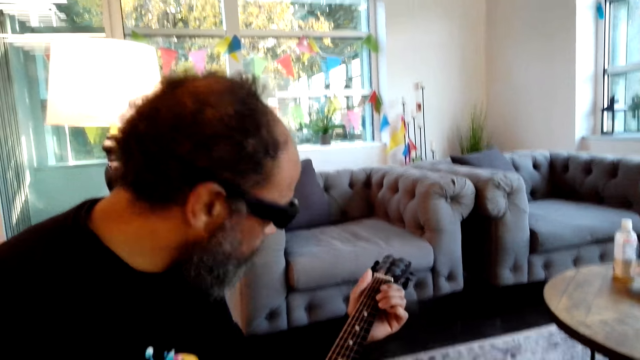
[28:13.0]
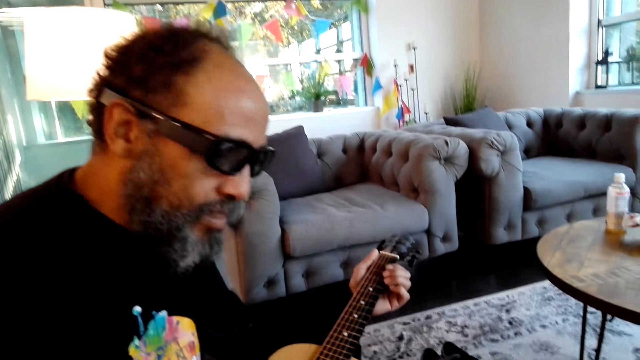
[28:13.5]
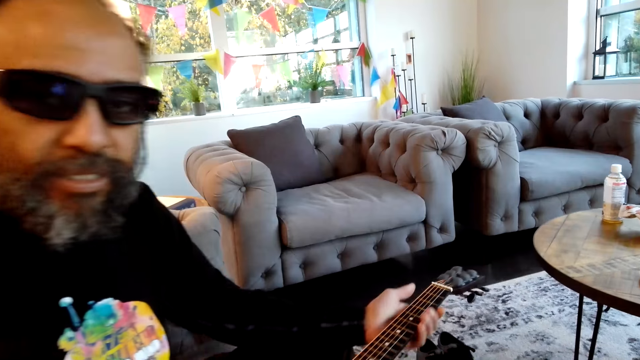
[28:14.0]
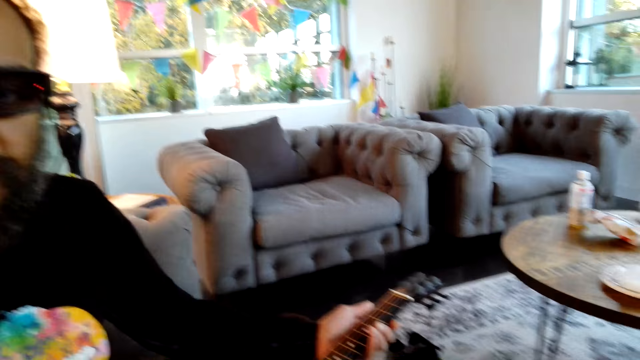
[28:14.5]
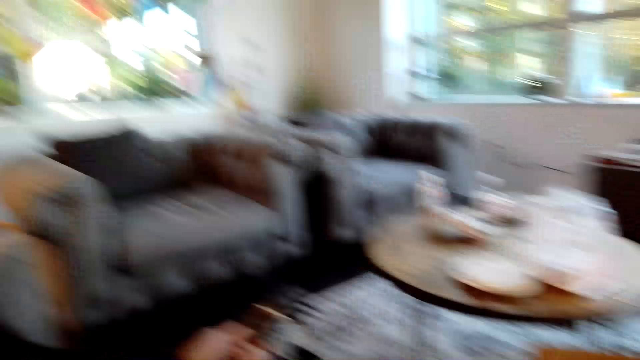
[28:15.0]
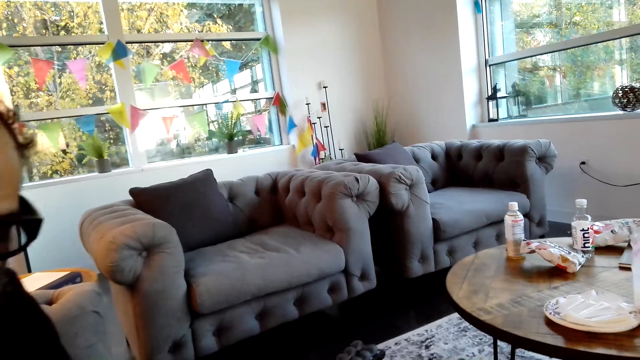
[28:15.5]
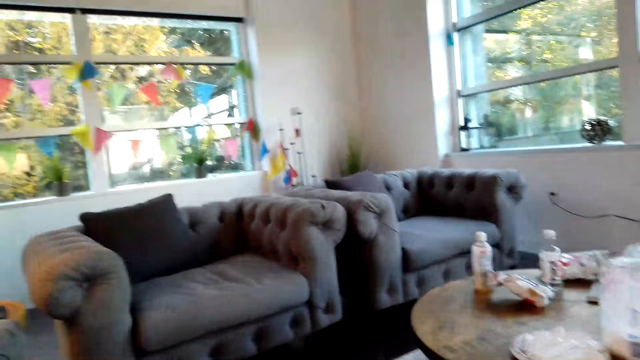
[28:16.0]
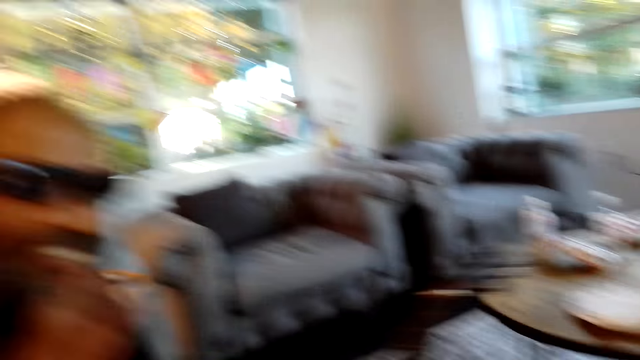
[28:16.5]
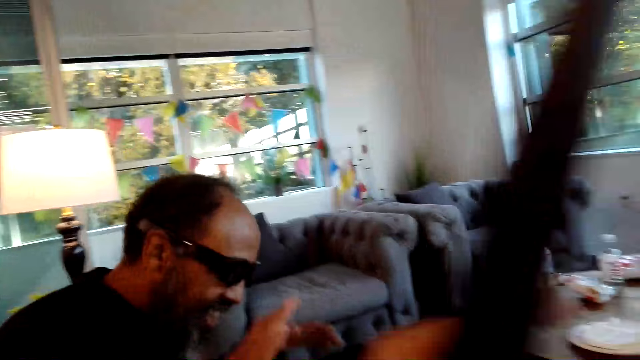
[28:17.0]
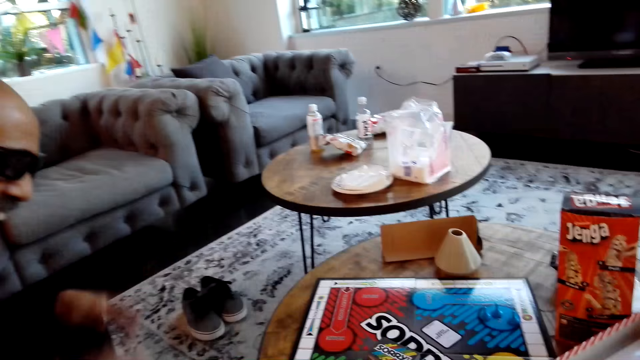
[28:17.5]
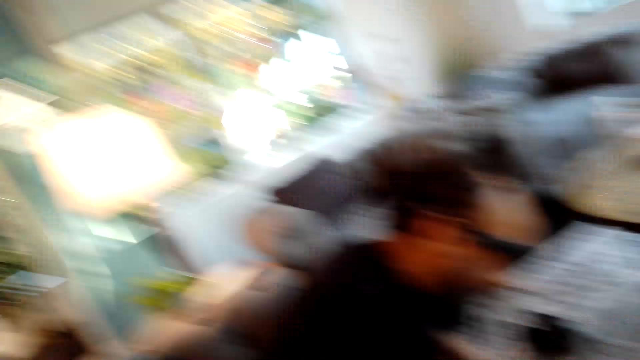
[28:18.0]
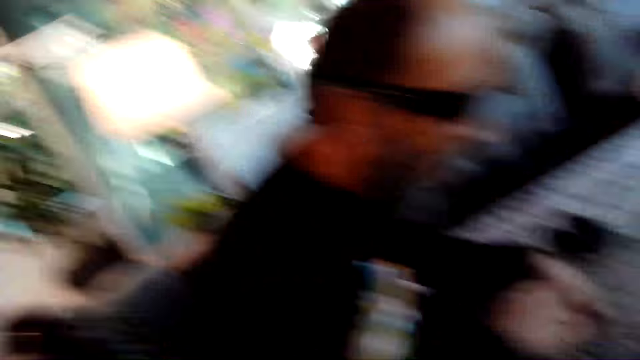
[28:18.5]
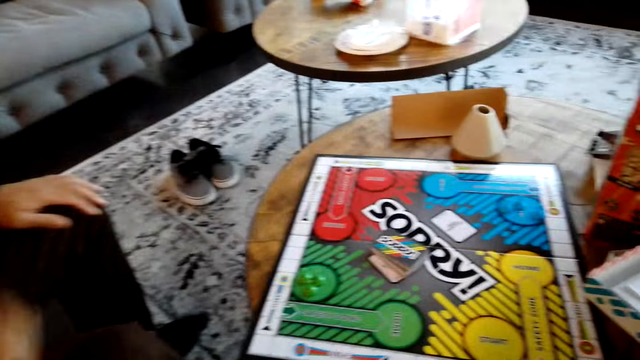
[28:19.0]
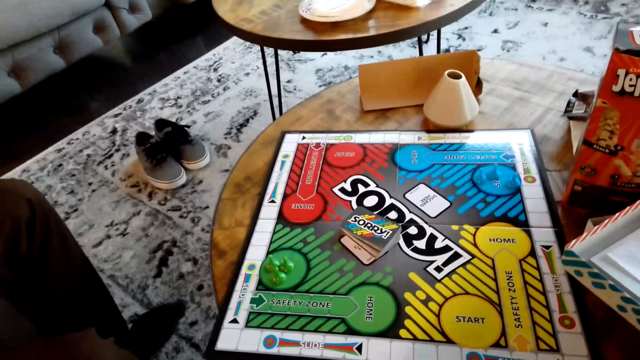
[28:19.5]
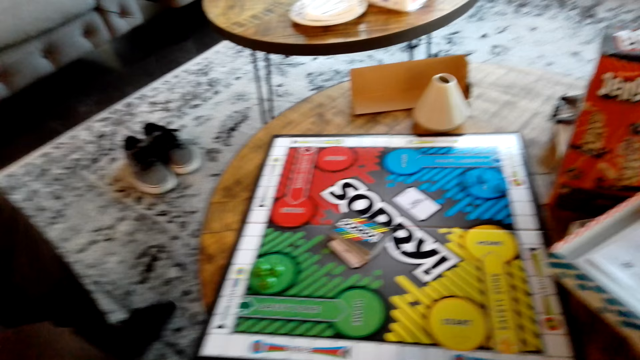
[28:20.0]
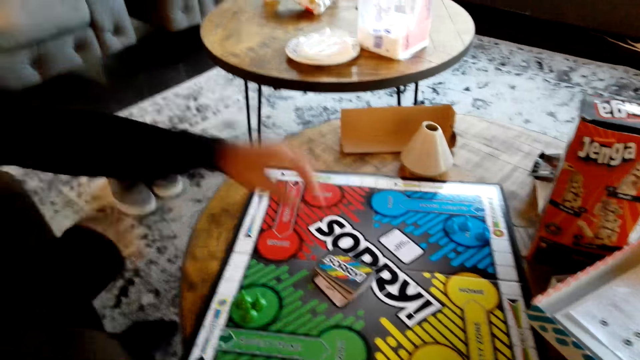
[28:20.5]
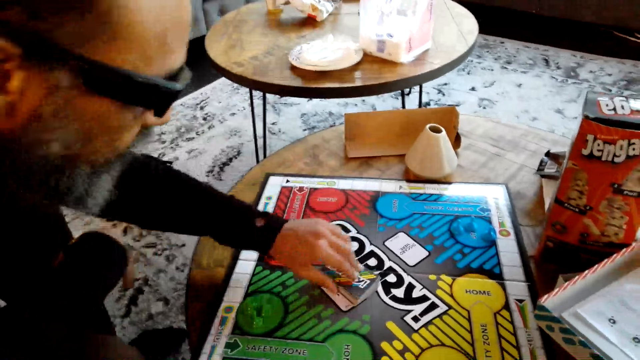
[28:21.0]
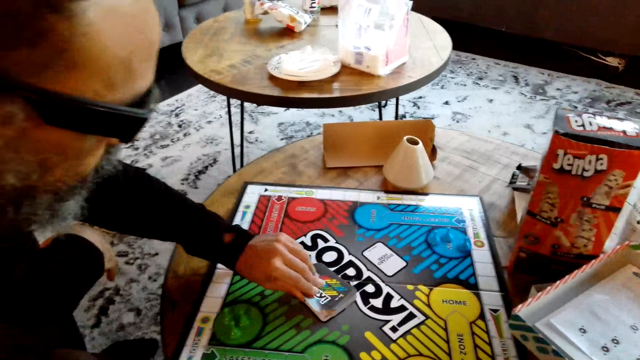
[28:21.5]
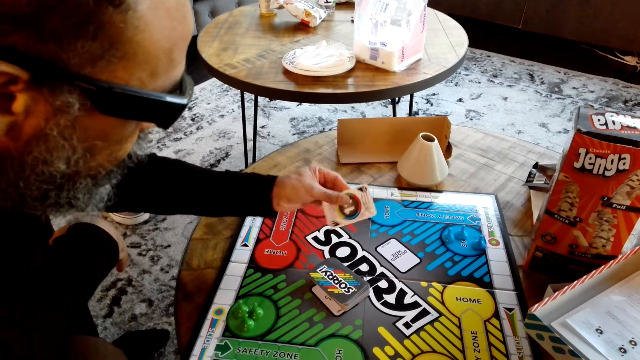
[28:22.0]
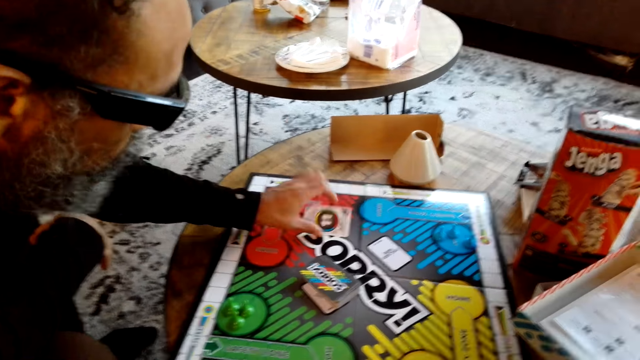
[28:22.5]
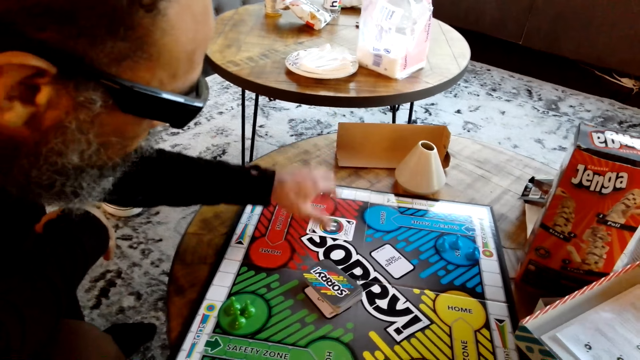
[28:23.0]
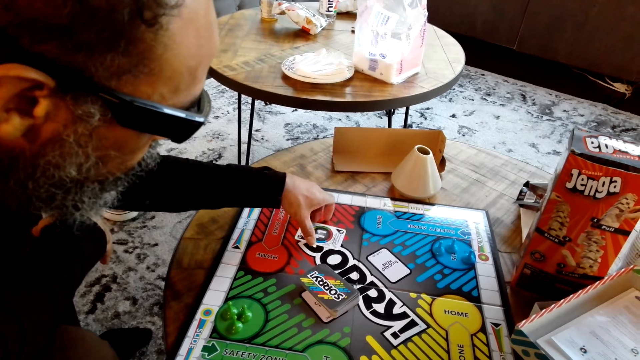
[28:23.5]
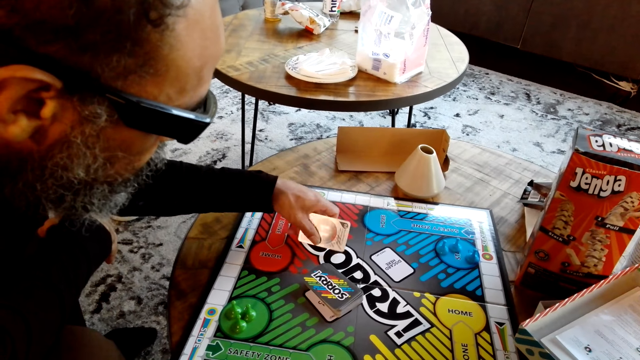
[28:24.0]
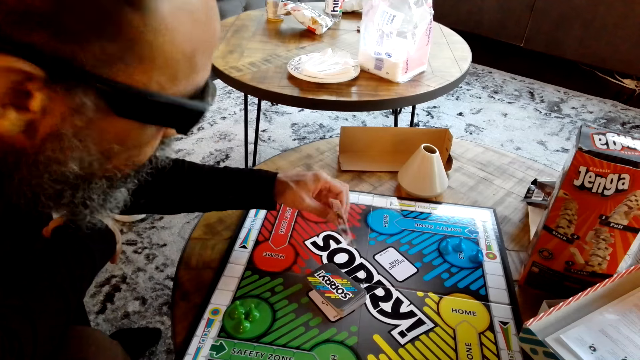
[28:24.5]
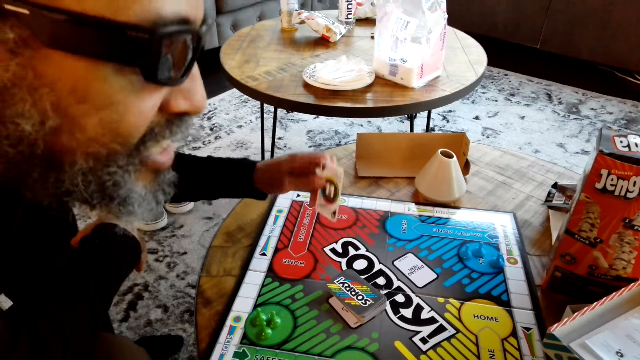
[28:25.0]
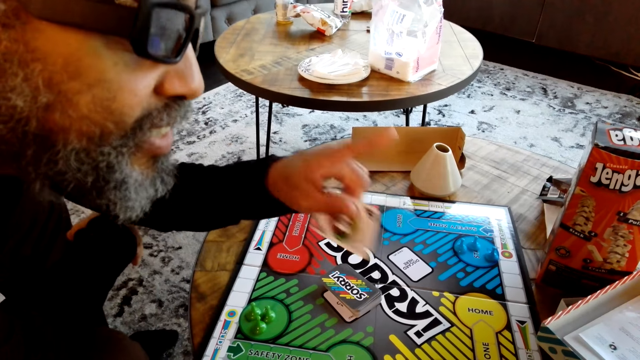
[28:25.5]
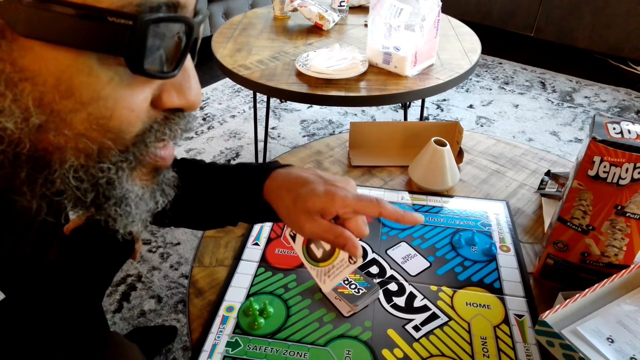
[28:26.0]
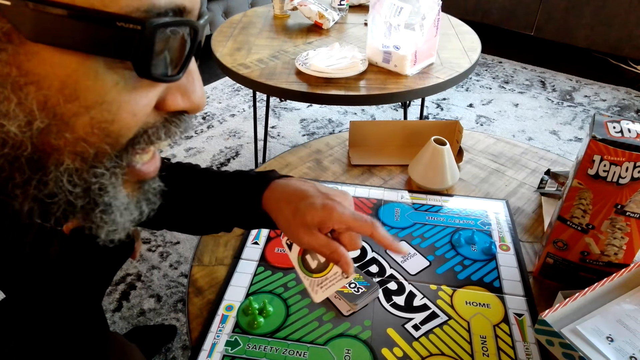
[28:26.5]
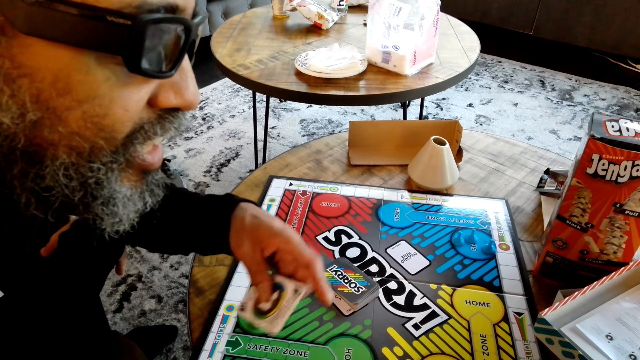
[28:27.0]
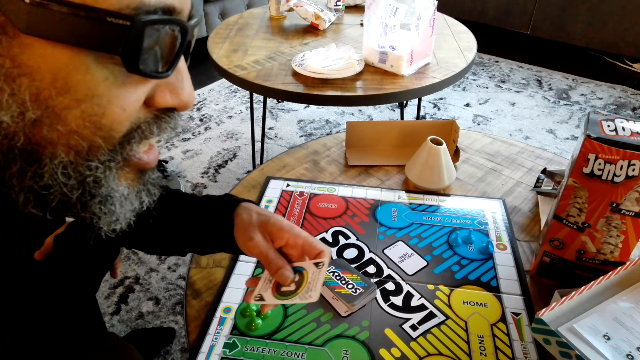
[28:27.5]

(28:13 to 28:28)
A man moves around. The camera wearer puts down a guitar. The man picks a card, looks at the card, puts the card on the paper, and picks the card on the paper. The man uses gestures and points a finger.

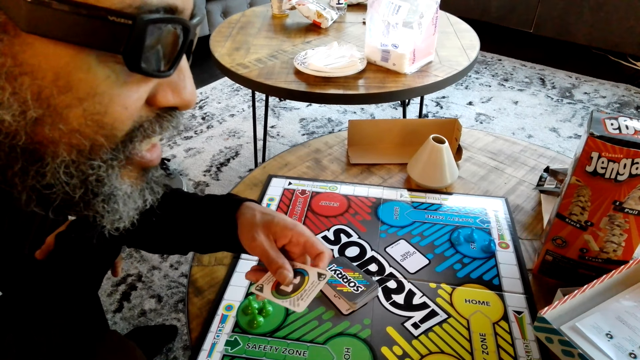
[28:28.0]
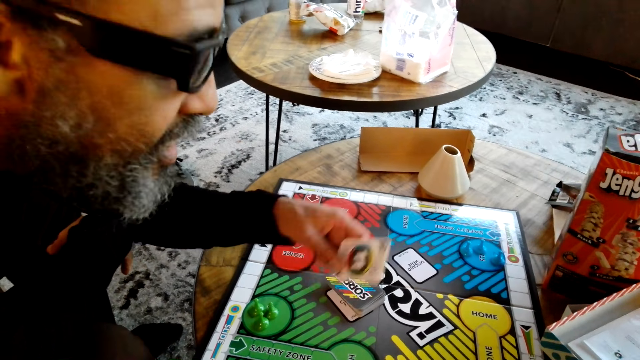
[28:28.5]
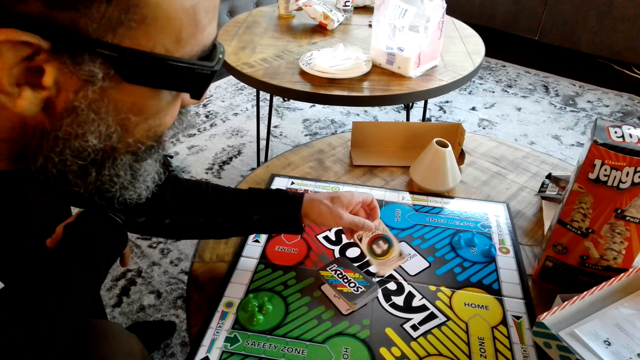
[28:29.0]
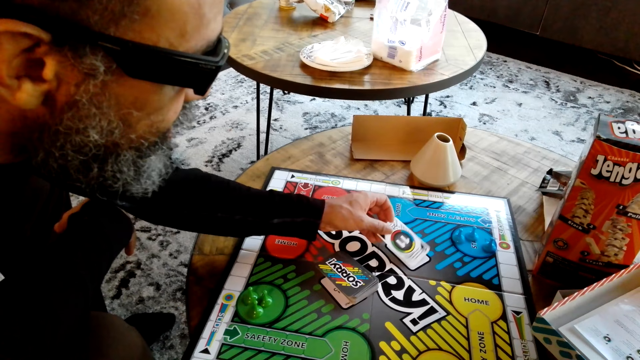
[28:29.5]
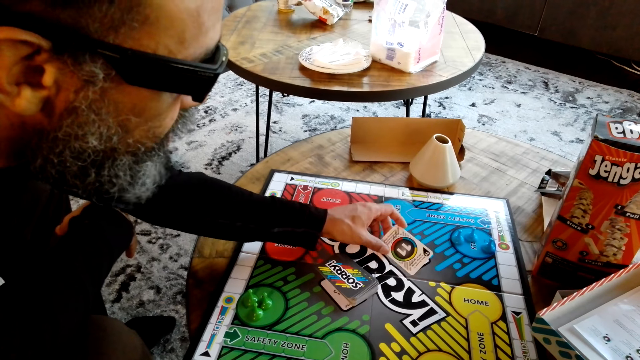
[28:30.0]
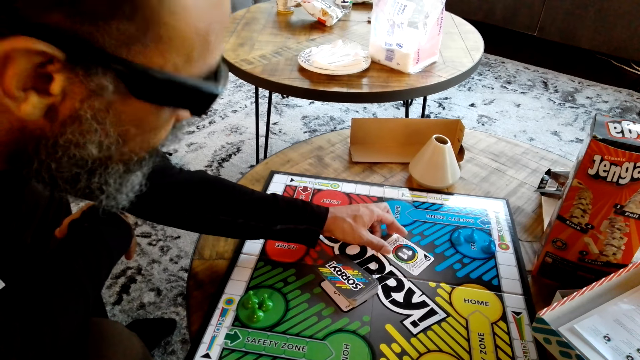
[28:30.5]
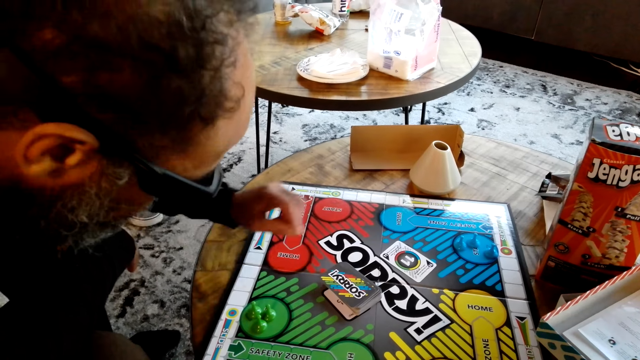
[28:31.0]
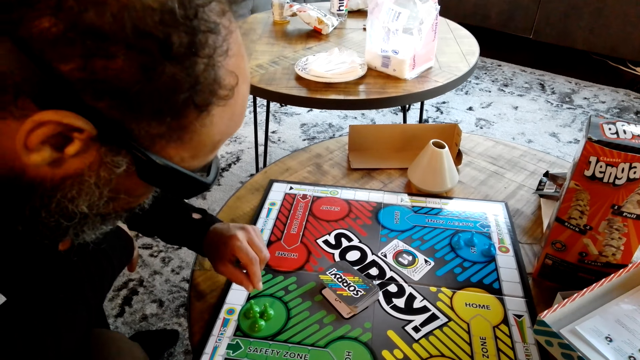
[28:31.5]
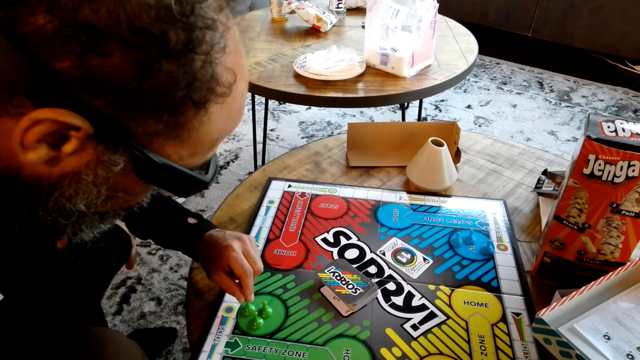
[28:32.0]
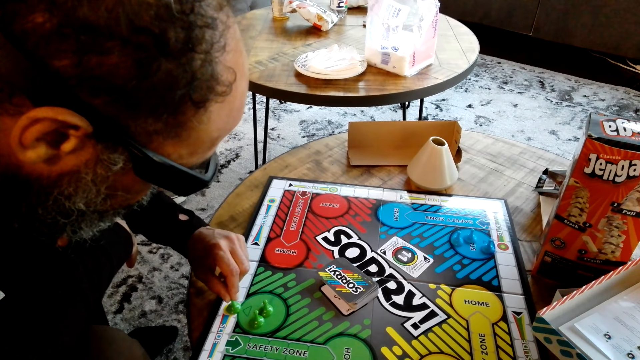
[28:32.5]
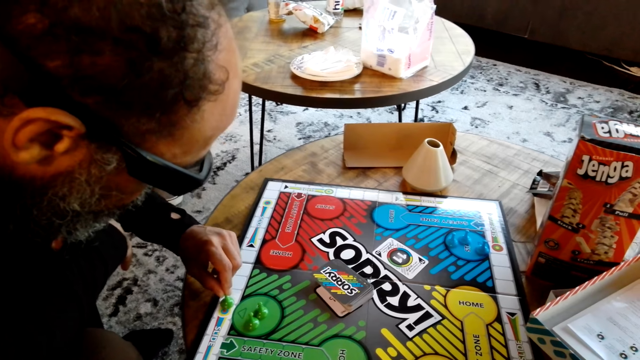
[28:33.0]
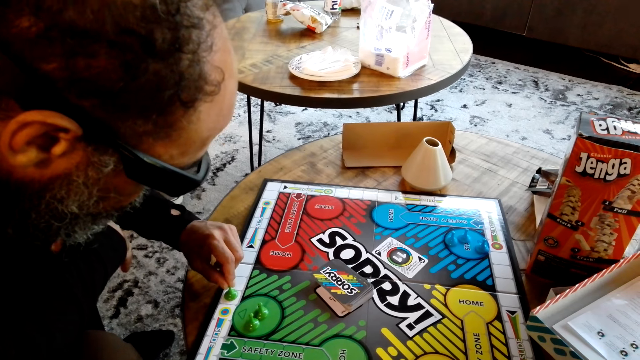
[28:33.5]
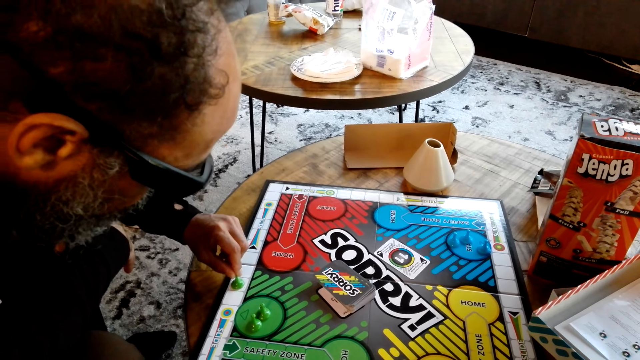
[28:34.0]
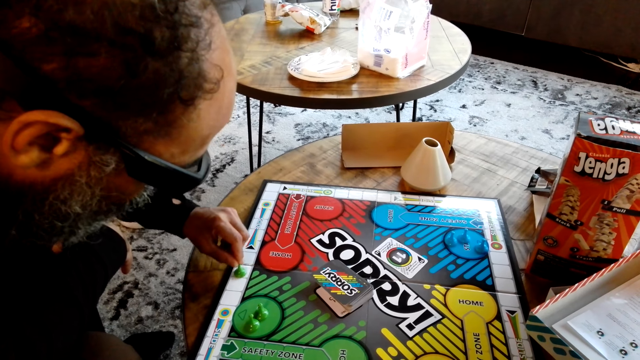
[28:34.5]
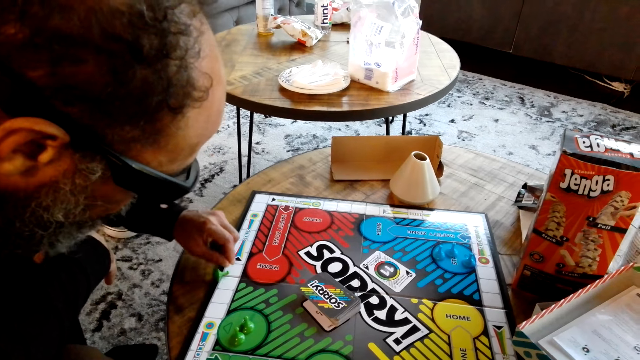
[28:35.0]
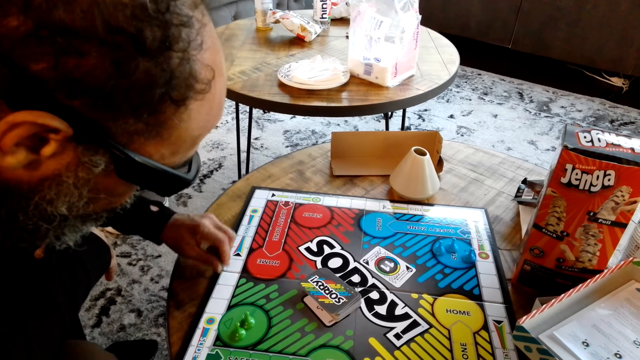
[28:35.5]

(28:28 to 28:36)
A man puts a card on the paper. The man moves a chess piece on the paper.
